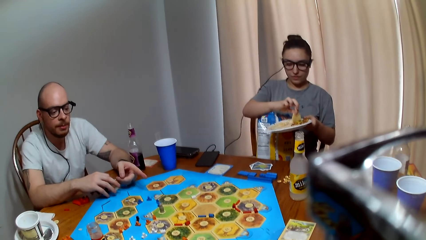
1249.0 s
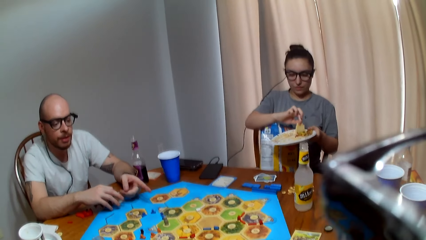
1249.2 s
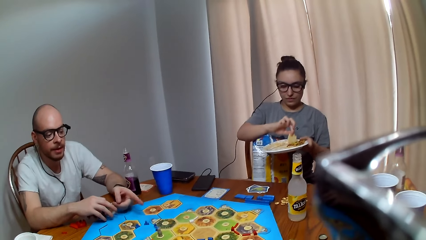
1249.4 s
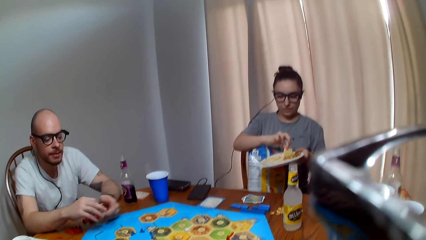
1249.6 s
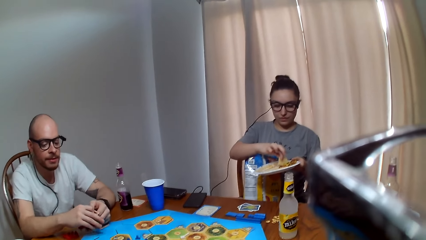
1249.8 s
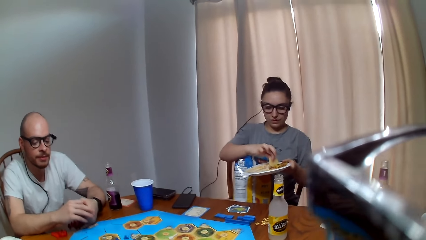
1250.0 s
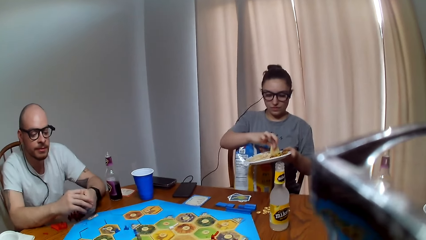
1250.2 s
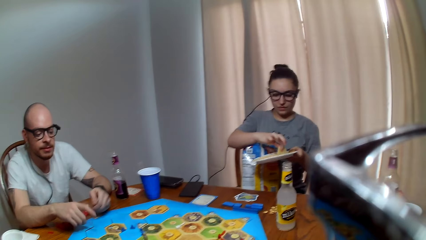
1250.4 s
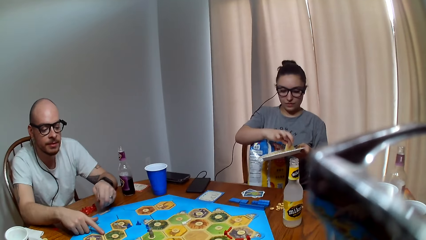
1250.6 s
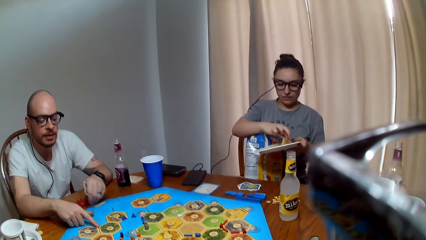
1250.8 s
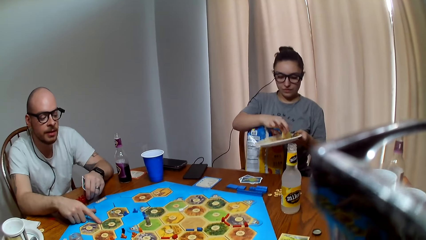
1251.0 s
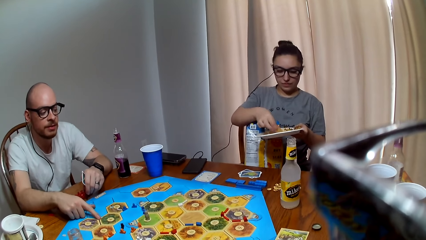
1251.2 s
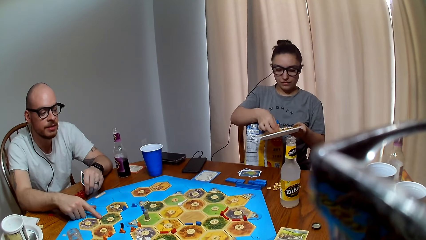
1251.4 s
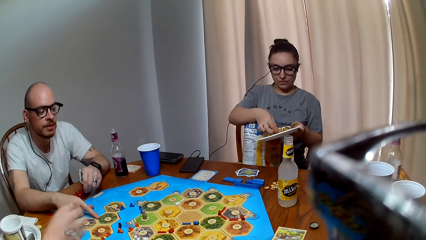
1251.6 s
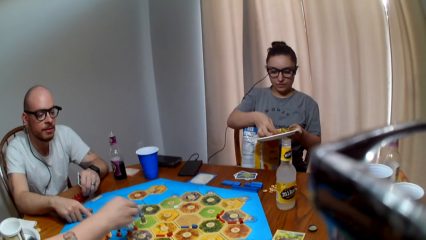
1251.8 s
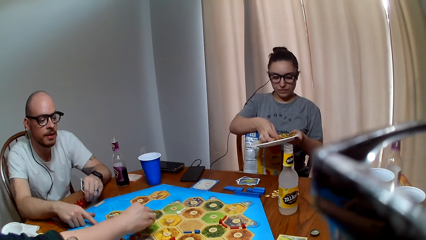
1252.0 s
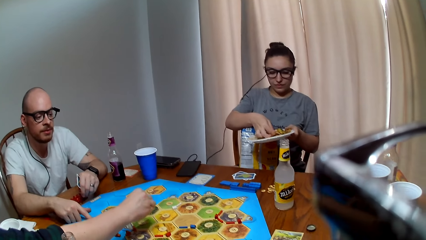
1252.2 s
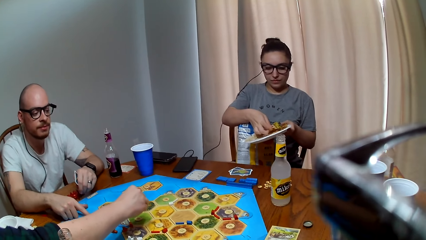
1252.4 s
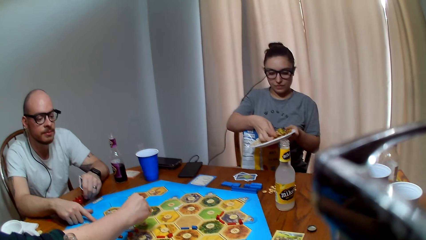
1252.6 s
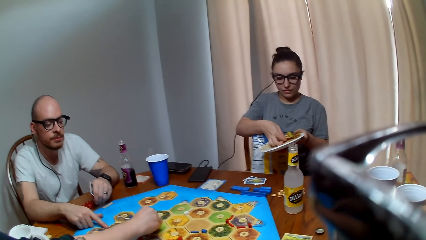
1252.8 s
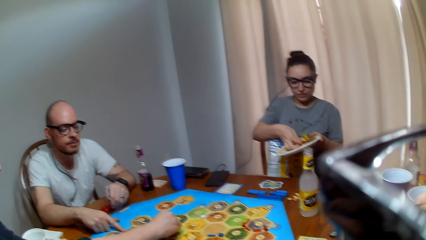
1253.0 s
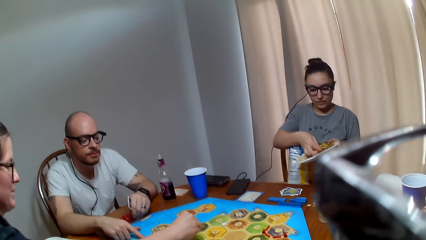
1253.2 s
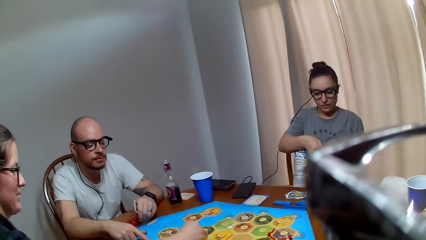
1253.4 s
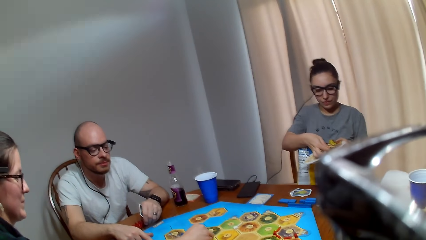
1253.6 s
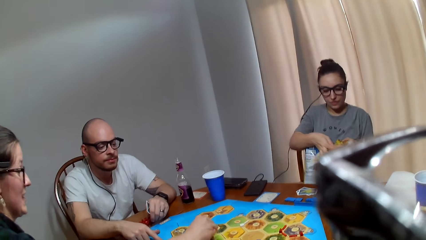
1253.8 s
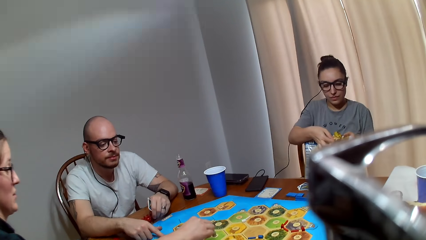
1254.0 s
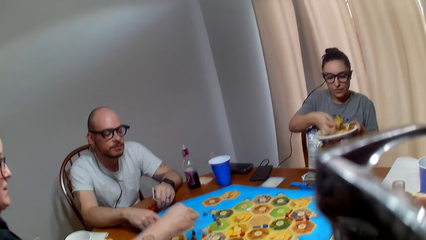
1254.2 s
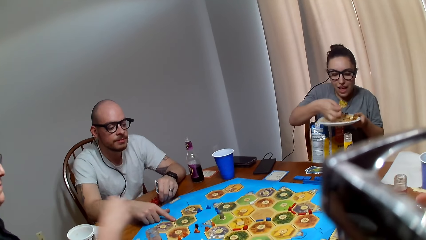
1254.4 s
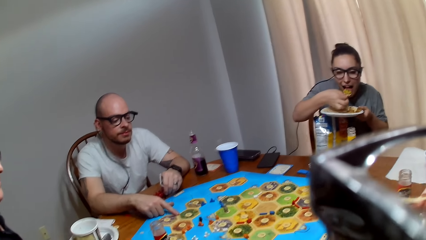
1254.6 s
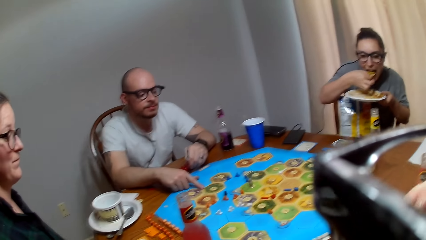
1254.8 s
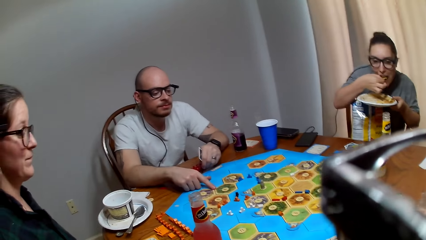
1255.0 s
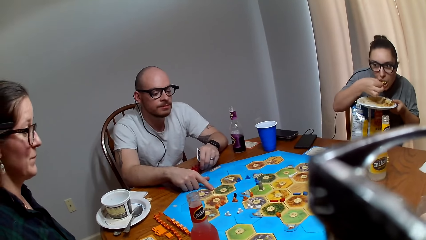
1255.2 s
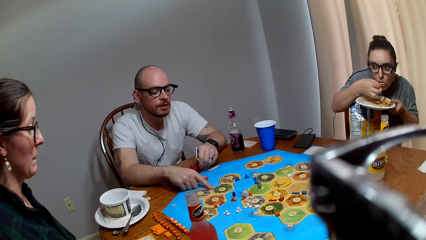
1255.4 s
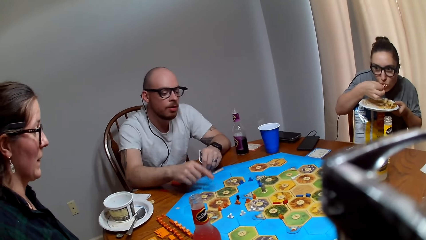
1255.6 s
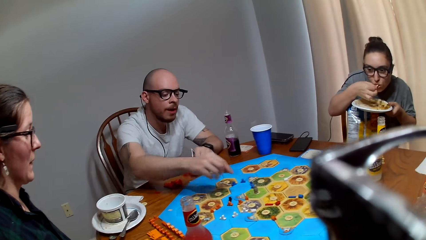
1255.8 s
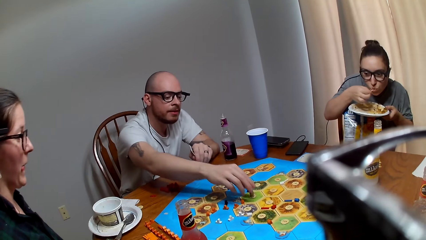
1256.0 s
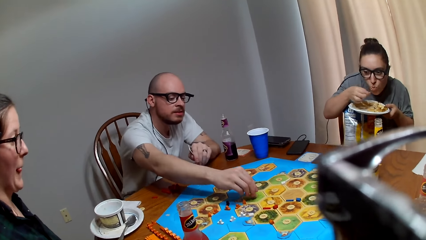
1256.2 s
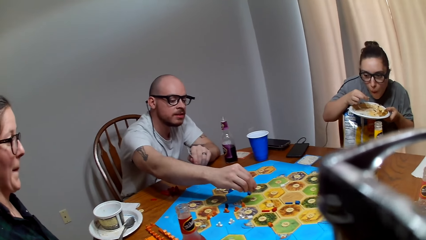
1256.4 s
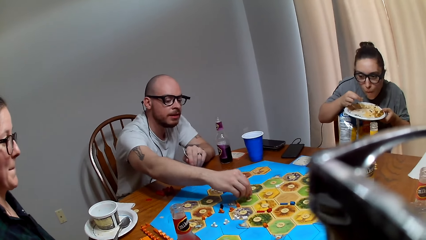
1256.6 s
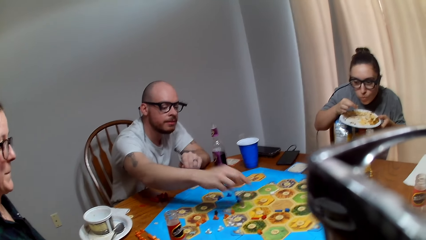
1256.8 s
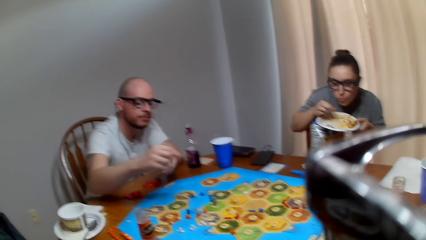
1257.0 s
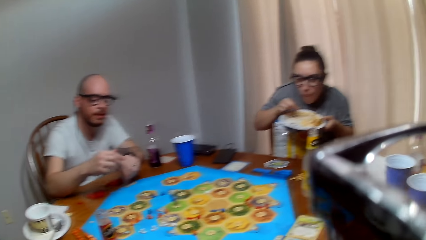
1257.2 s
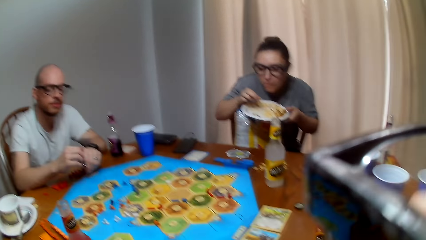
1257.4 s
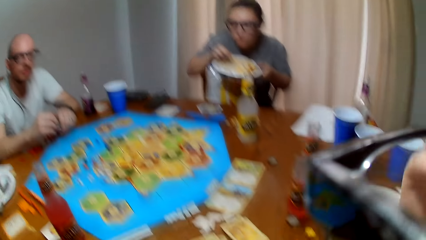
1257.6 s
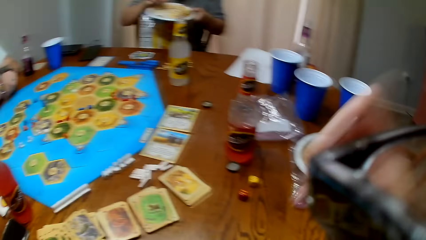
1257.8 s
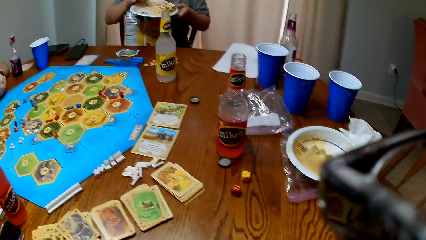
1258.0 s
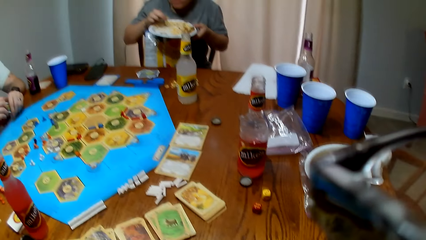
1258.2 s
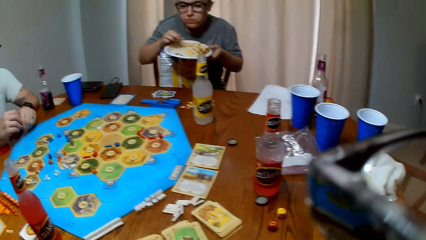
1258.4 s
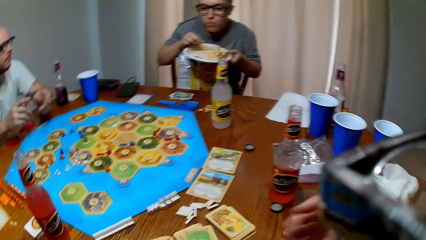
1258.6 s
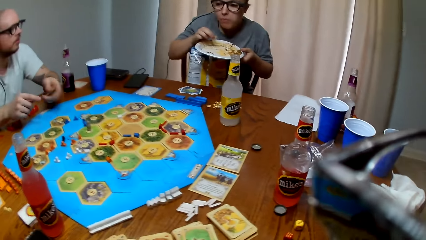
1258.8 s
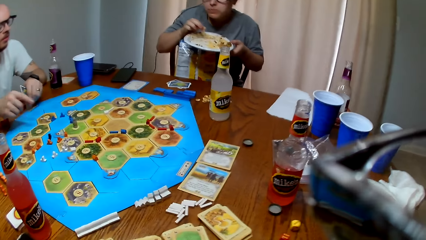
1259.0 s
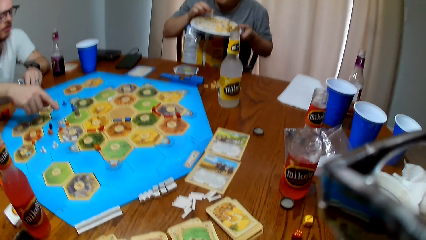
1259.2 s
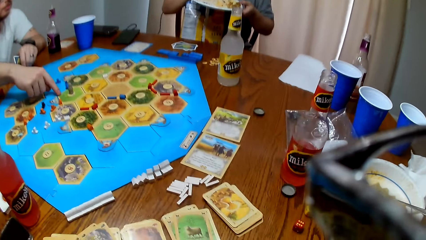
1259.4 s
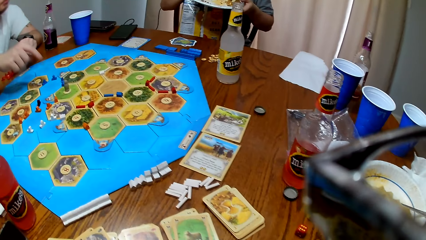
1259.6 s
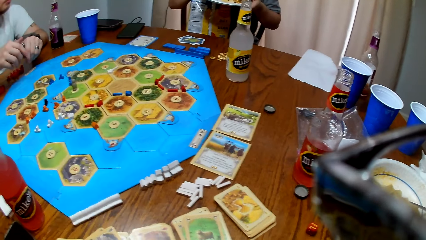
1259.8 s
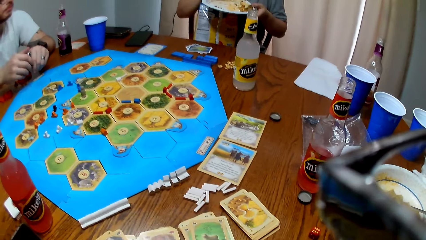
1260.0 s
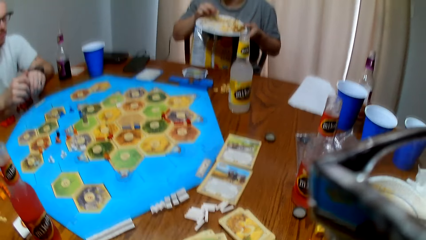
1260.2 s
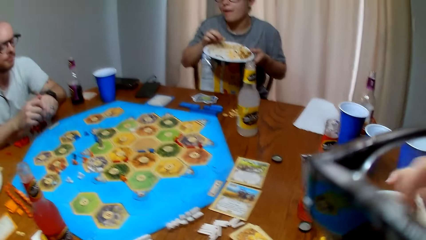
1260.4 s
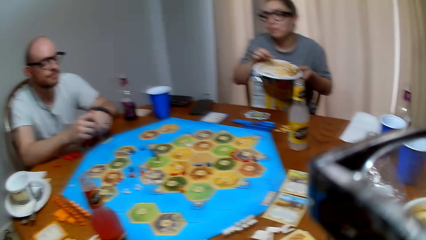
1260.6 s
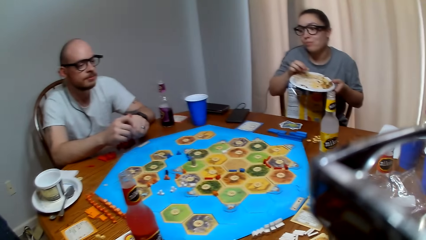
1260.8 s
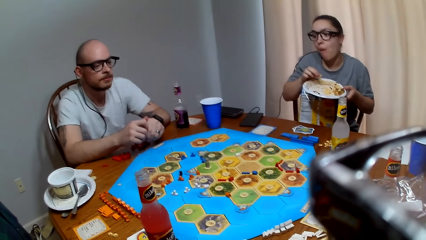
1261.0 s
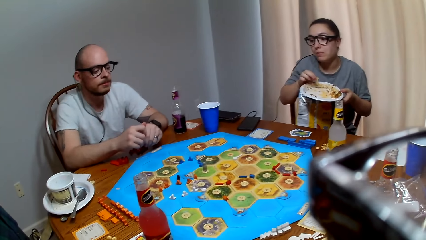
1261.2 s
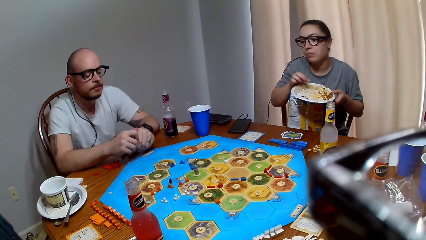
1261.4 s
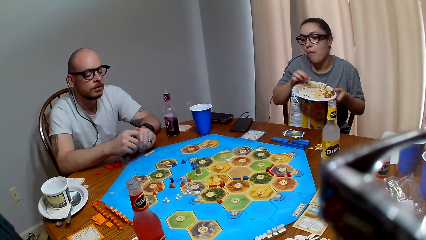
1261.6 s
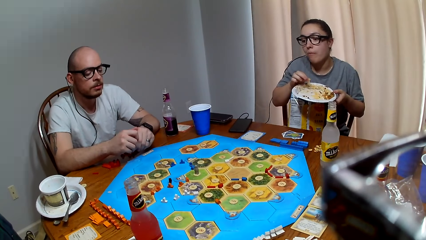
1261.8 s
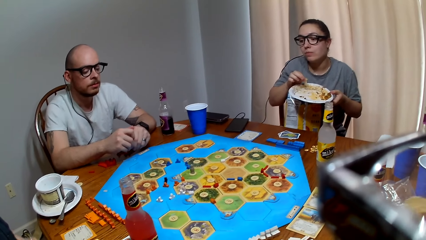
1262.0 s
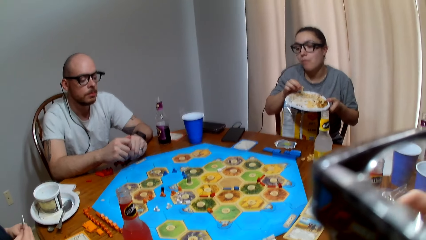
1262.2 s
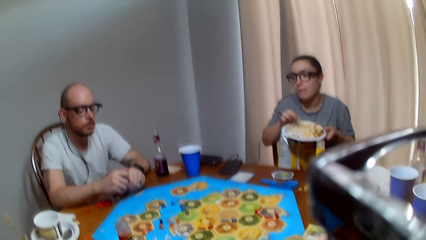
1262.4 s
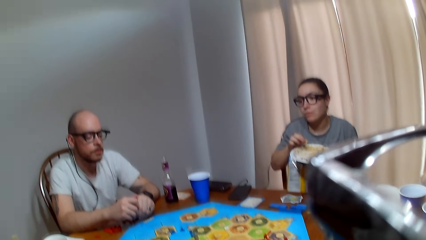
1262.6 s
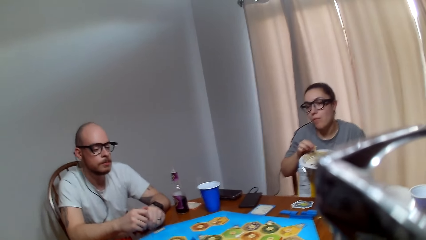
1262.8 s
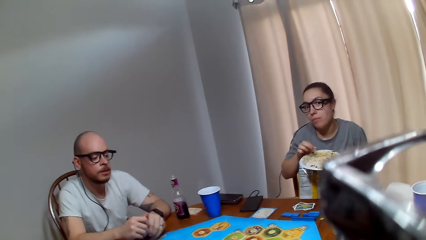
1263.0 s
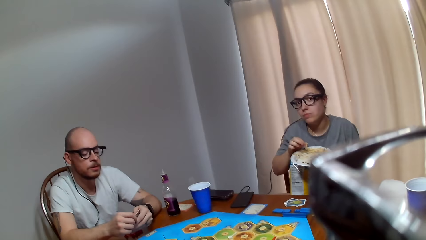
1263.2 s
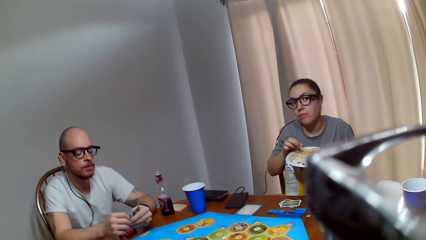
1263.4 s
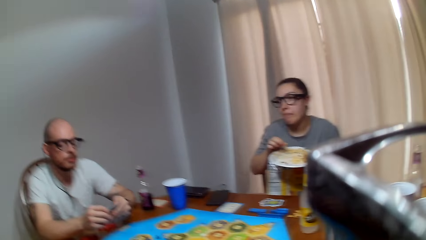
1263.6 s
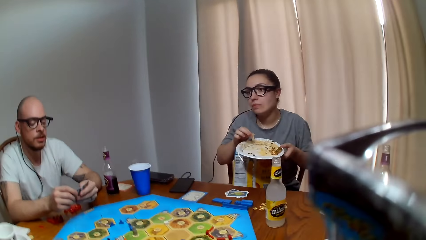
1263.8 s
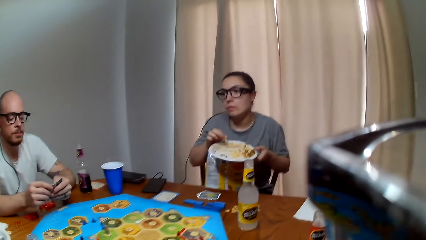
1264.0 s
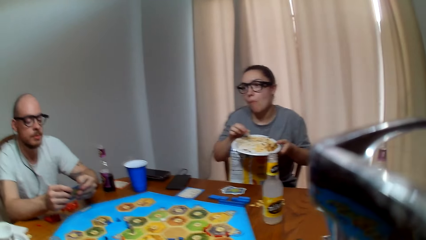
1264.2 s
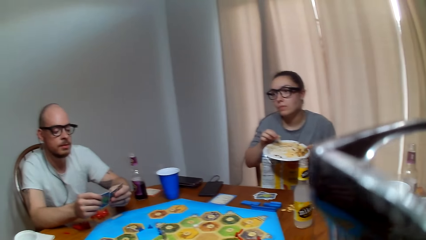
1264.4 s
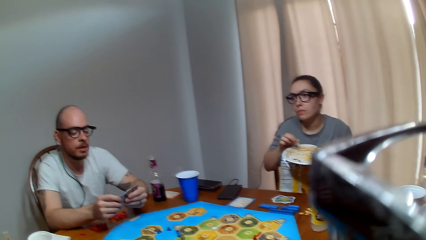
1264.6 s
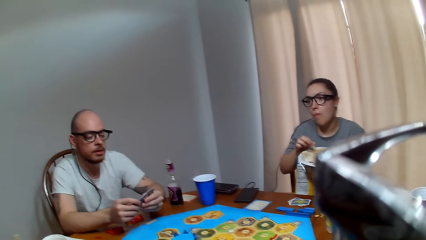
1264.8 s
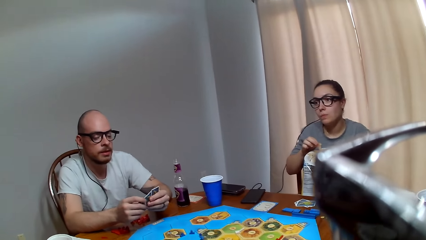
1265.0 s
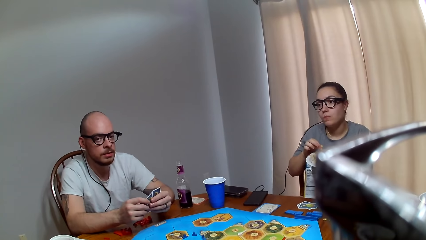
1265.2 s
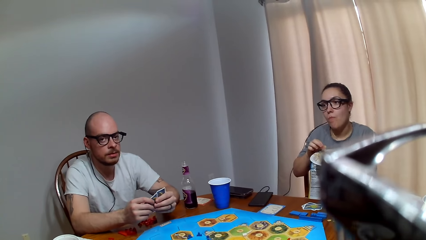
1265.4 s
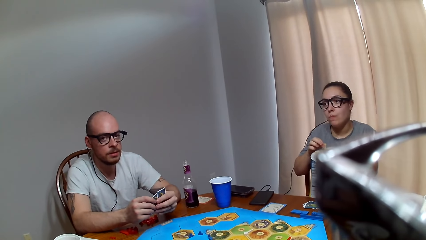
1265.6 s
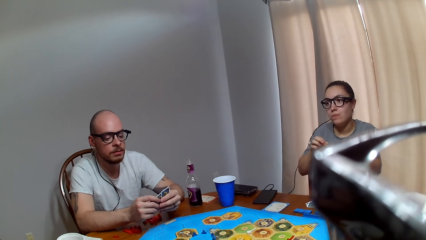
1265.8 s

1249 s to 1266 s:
A man responds to the camera wearer. The camera wearer speaks to the man. The man responds to the camera wearer. A woman moves the peg on the board. Another woman eats food. The man moves the peg on the board, and picks a chip on the game board. The camera wearer talks to the man. The man speaks to the other woman. The camera wearer speaks to the man. The man responds to the camera wearer.
